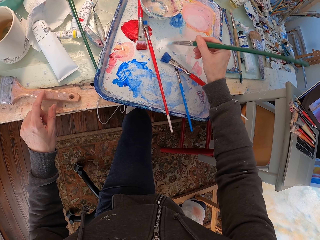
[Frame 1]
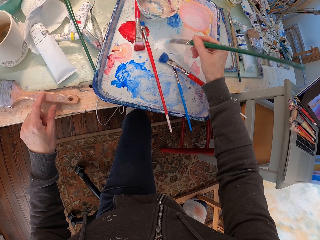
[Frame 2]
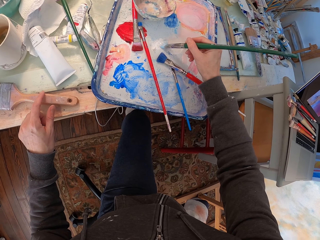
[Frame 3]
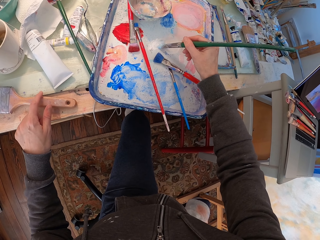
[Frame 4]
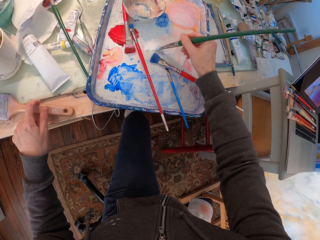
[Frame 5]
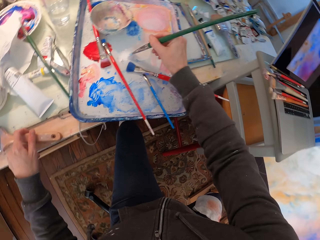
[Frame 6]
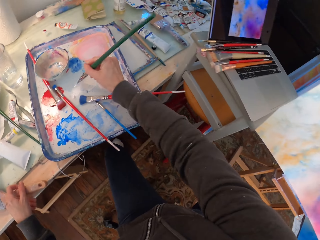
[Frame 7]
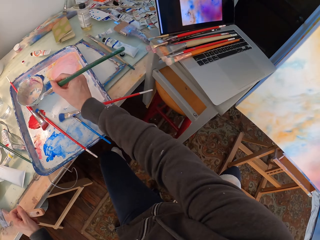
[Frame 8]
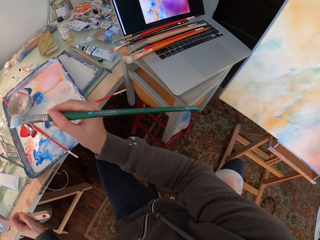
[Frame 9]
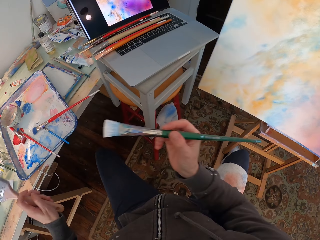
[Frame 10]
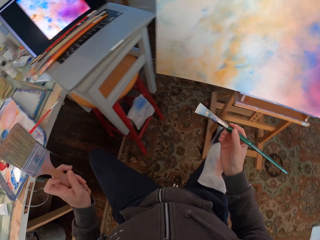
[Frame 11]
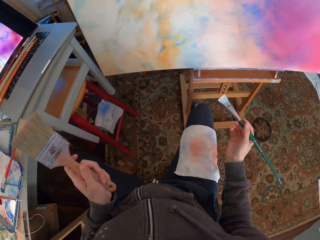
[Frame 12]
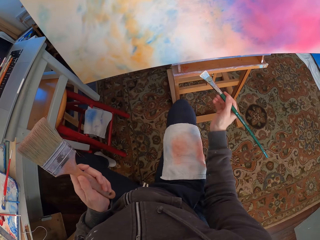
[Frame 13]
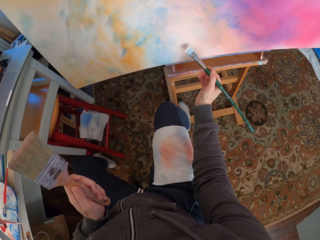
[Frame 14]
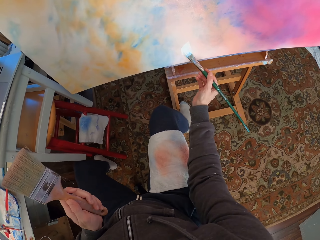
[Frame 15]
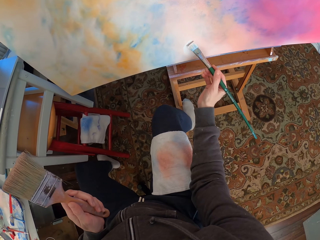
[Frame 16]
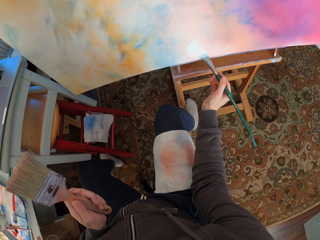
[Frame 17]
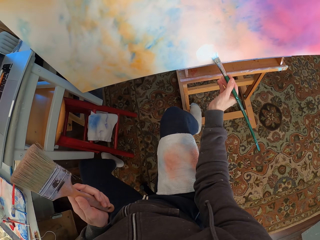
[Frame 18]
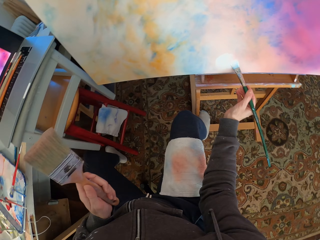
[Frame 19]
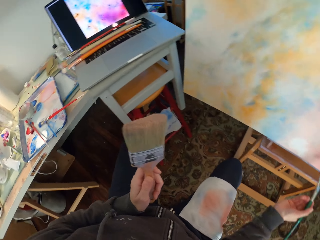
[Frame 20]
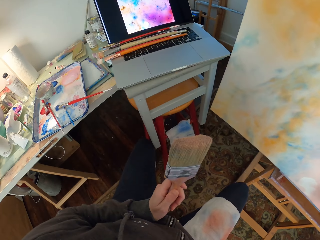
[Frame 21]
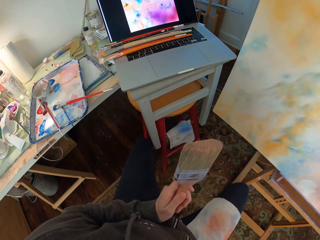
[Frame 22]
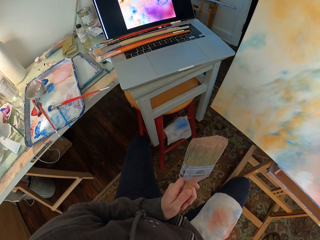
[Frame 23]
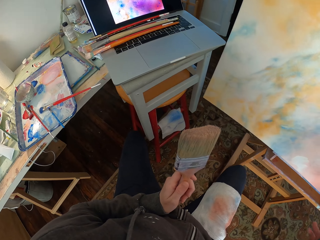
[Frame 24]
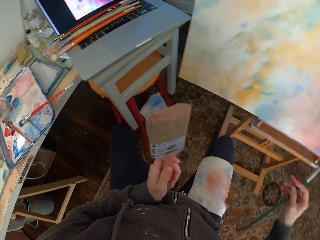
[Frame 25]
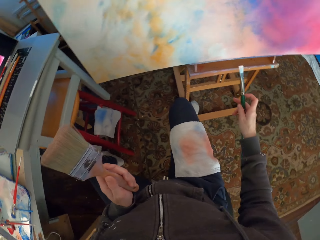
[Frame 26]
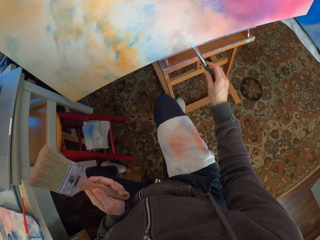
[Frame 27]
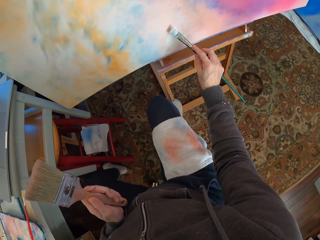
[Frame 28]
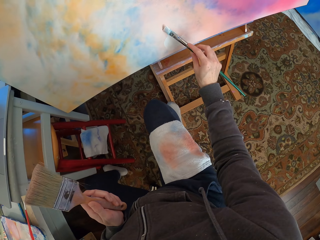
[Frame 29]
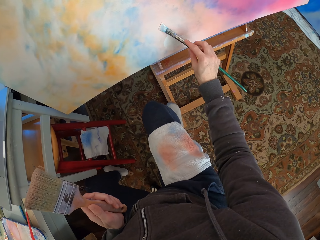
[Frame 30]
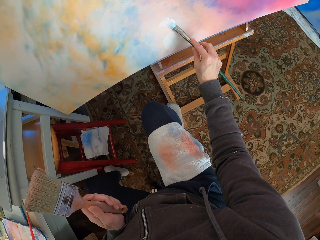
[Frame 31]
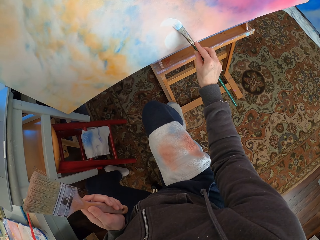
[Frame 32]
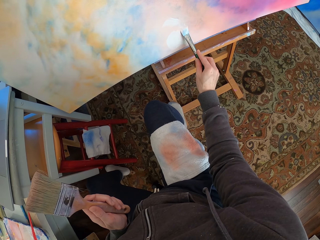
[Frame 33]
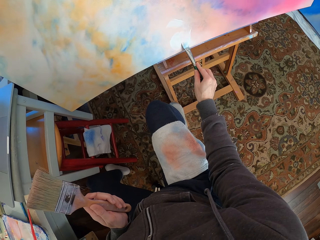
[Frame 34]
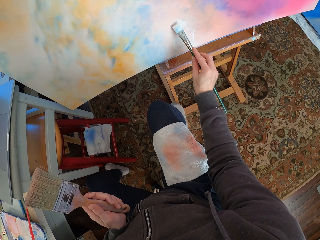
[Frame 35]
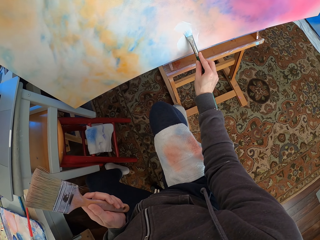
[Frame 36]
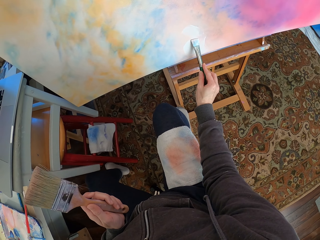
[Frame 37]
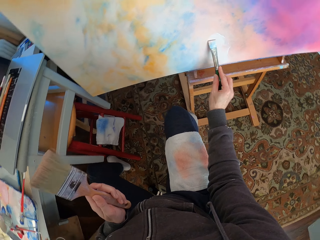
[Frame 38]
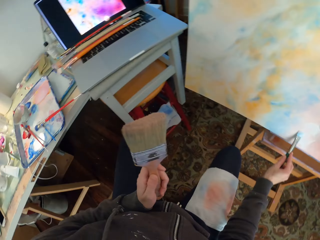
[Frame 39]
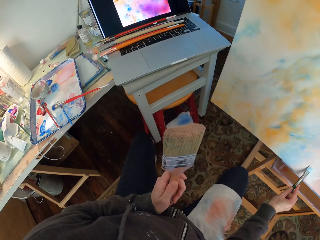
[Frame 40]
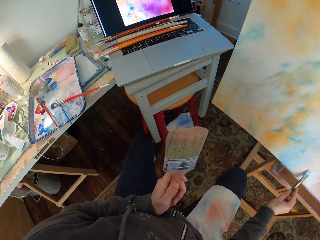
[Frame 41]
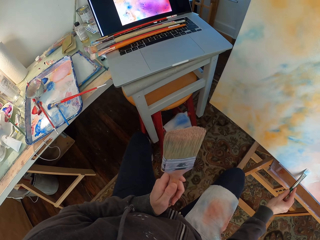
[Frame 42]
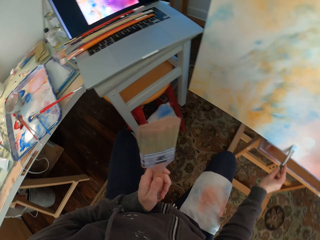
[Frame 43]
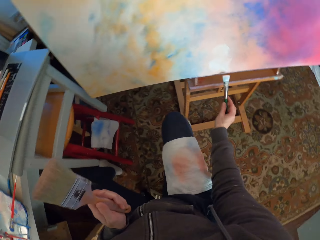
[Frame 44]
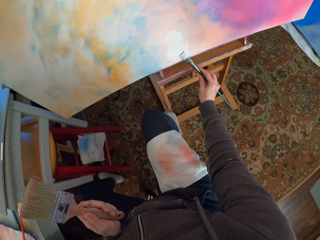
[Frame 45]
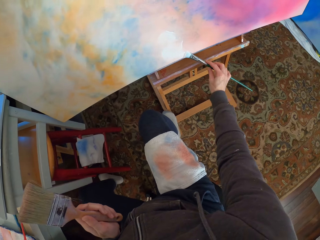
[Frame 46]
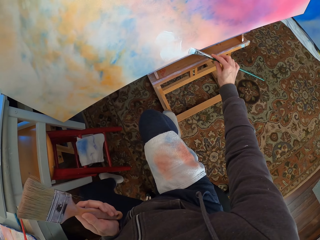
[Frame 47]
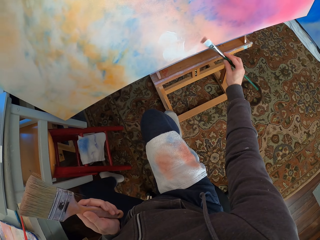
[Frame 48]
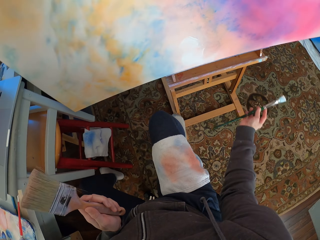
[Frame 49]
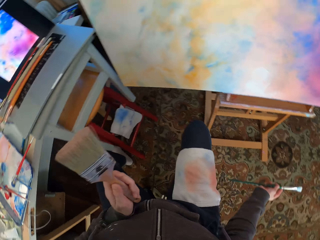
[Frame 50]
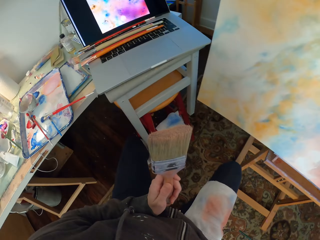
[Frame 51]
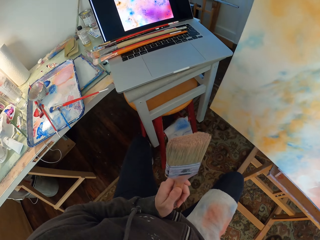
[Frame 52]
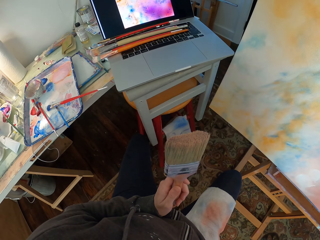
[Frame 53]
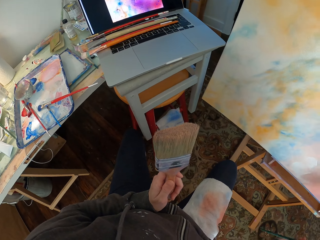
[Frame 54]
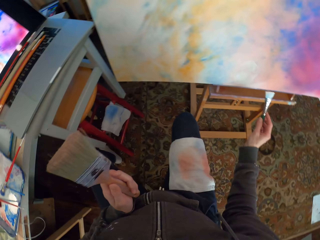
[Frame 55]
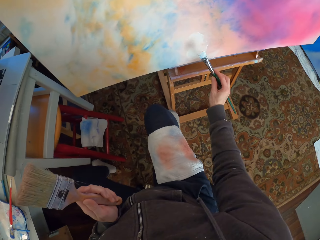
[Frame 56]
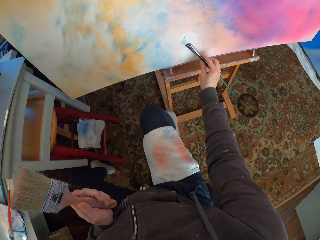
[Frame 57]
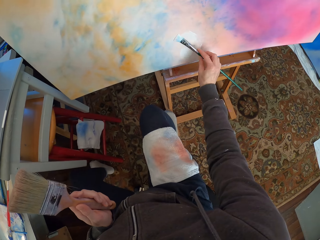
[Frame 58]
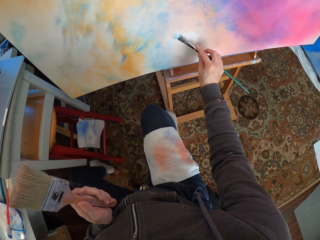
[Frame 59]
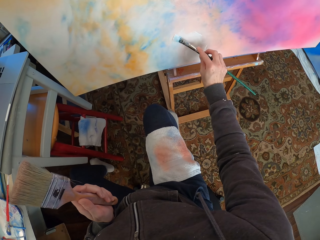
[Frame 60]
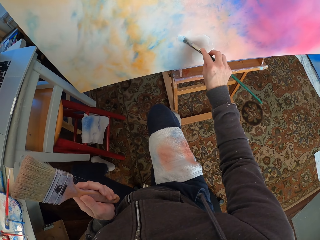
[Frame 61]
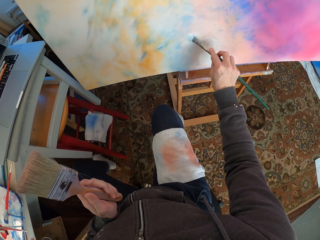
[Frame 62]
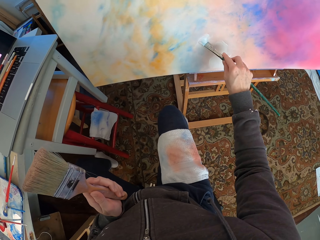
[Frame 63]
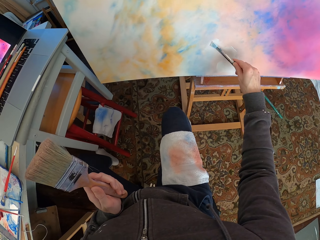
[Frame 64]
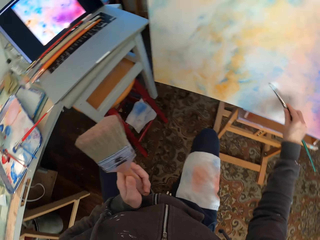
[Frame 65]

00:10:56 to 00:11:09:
The camera wearer turns to the canvas. They paint the canvas. They look at the laptop. They look at the canvas. They paint the canvas. They look at the laptop. They look at the canvas. They paint the canvas. They look at the laptop. They paint the canvas.

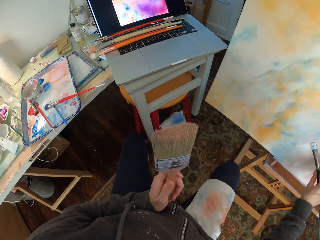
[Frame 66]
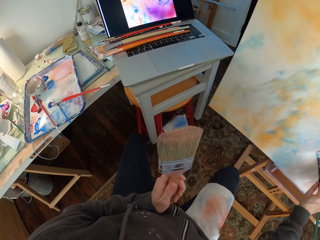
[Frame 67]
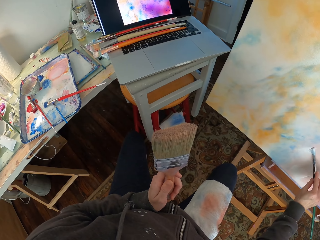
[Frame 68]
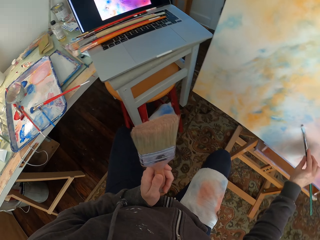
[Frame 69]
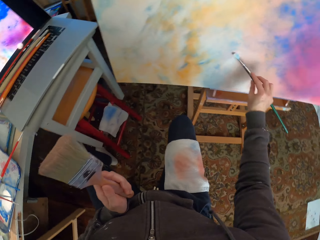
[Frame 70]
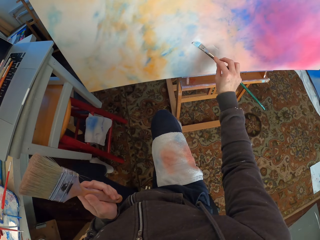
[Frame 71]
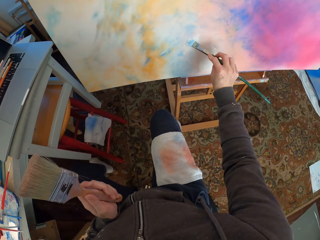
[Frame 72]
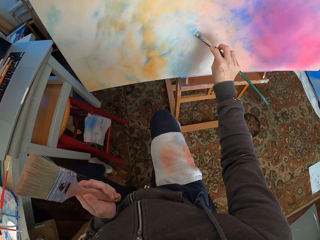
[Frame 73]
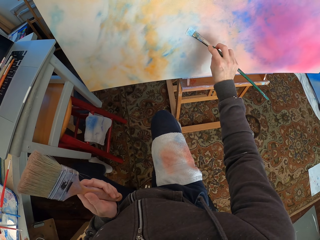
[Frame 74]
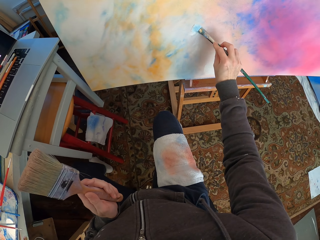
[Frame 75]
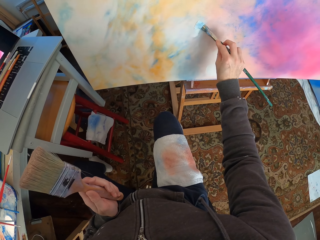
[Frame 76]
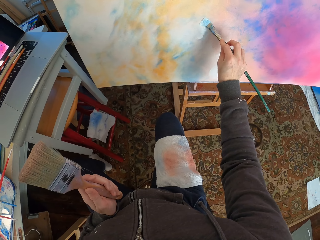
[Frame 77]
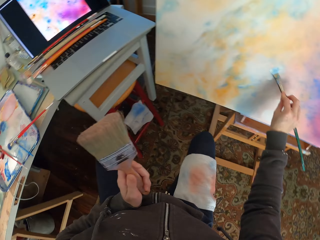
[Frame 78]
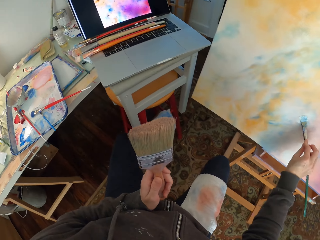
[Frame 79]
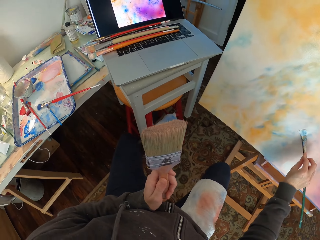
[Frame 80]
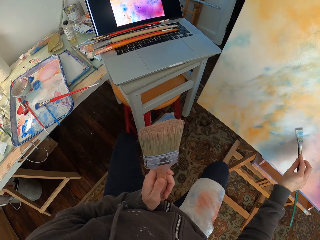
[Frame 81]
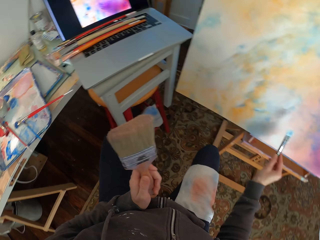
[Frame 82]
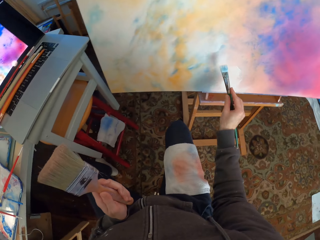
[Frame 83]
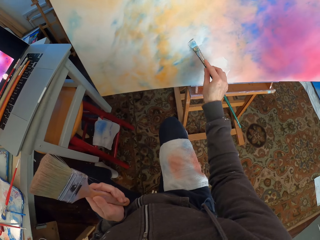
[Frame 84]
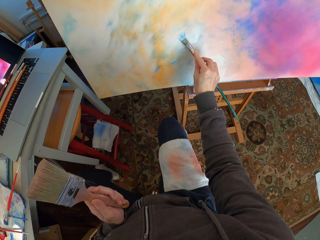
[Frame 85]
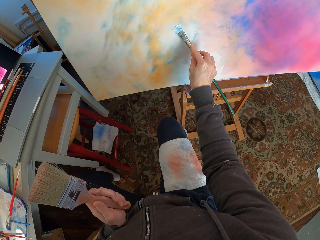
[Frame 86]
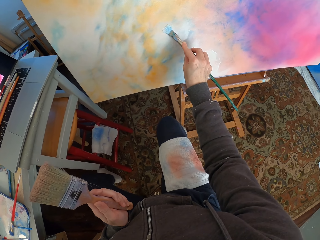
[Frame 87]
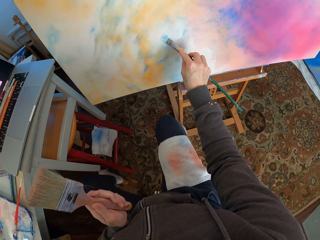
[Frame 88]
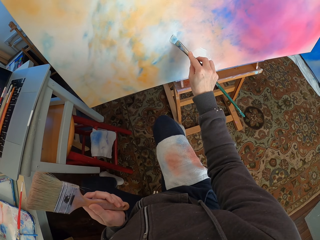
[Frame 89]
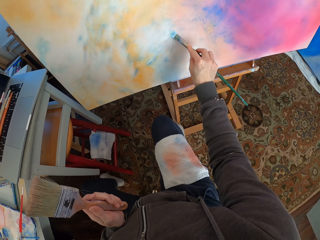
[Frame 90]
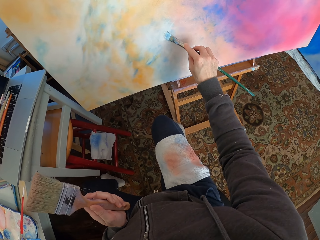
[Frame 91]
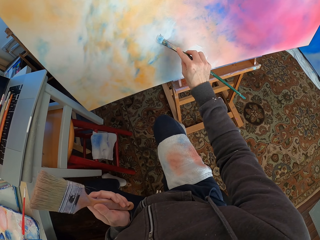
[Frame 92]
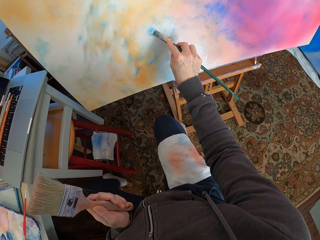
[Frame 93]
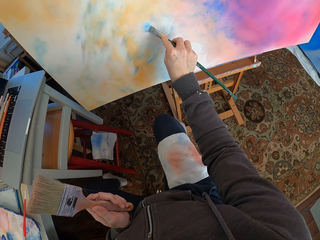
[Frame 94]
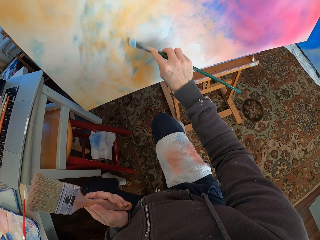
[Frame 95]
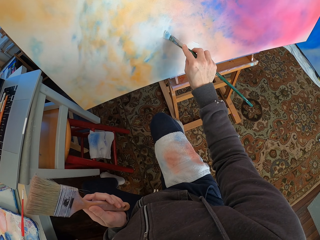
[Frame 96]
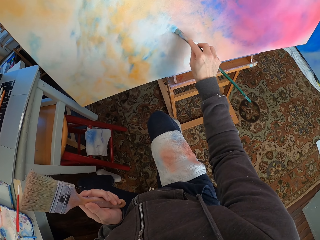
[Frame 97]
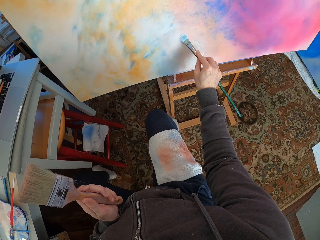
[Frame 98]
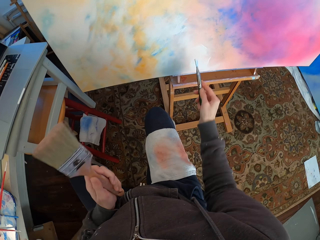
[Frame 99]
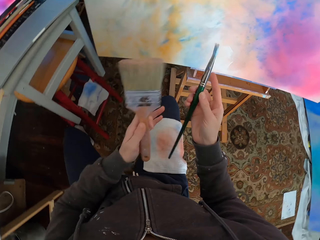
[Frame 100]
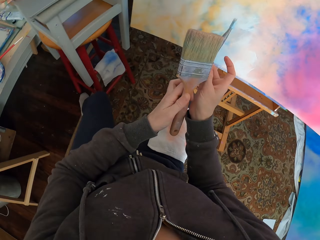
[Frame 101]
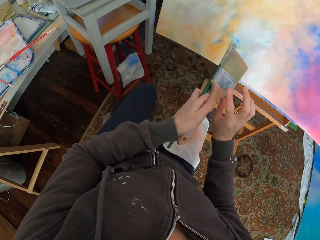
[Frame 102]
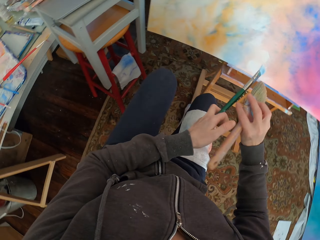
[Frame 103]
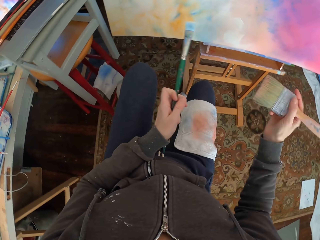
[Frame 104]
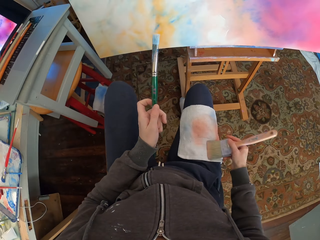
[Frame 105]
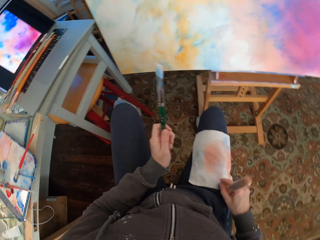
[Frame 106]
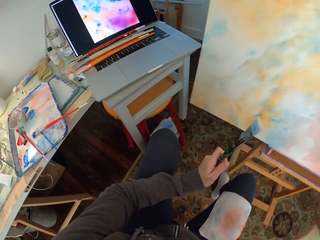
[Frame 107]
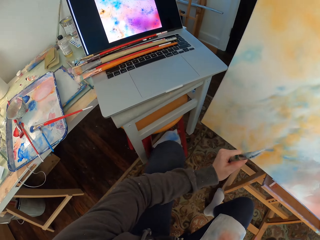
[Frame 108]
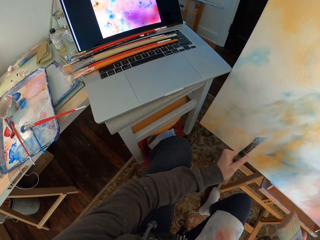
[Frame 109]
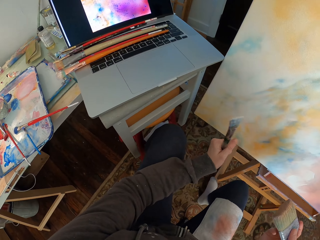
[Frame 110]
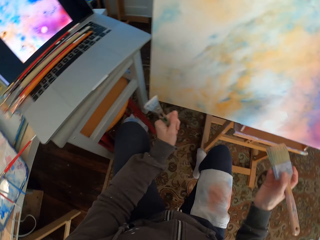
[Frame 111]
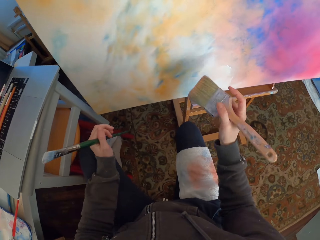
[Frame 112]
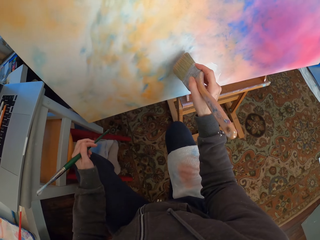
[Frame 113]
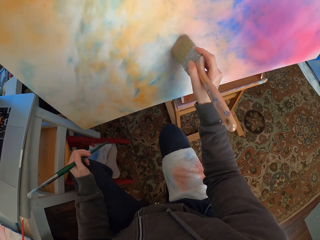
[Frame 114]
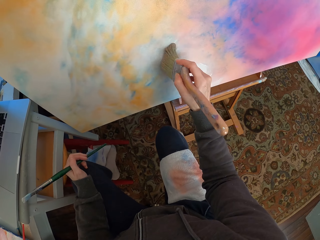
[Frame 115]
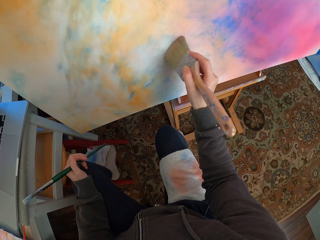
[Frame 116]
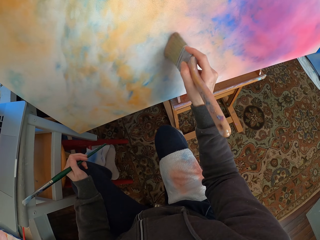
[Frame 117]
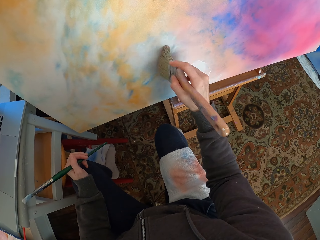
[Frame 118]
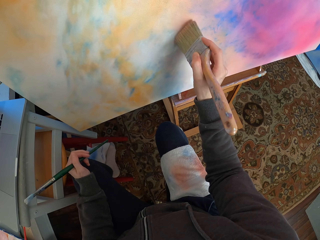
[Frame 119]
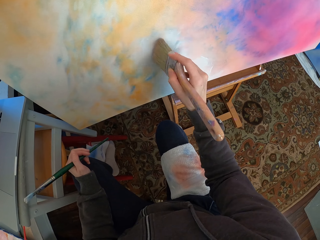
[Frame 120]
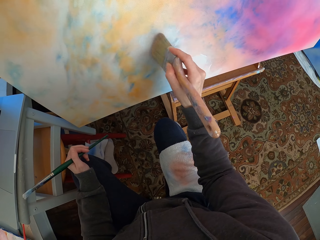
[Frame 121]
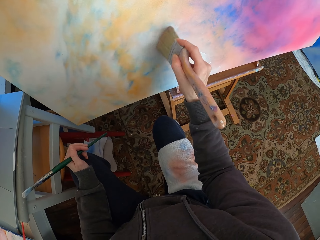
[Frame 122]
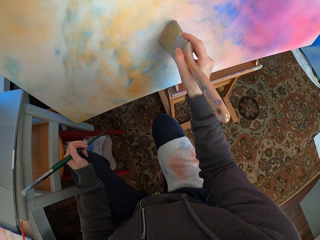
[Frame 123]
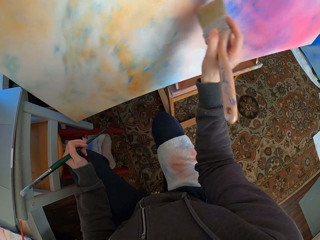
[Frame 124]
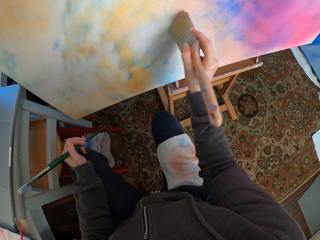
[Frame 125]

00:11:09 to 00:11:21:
The camera wearer looks at the laptop. They put the brush in the left hand. They take the painting brush from the left hand. They rub the painting brush on the towel. They remove excess paint from the brush. They look at the laptop. They paint the canvas.
